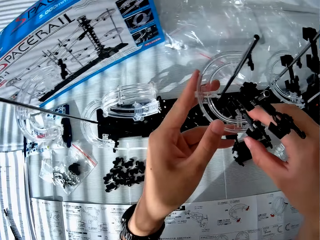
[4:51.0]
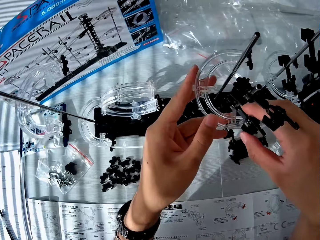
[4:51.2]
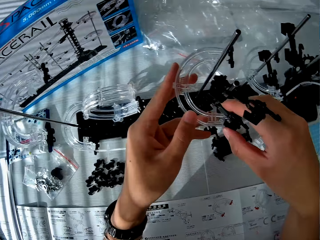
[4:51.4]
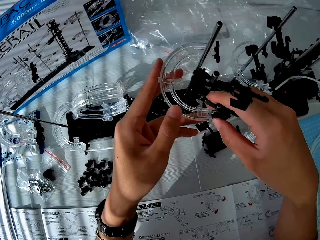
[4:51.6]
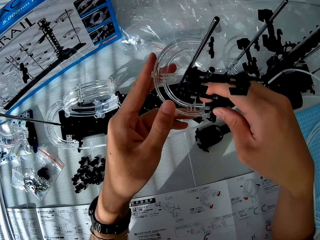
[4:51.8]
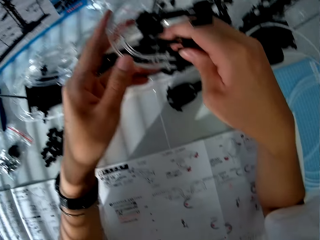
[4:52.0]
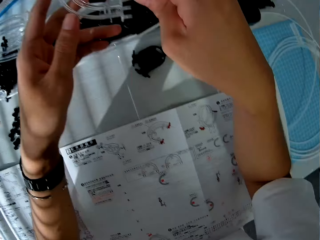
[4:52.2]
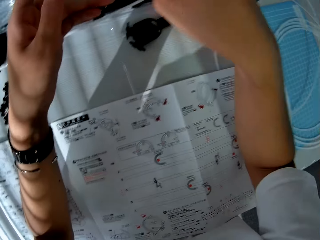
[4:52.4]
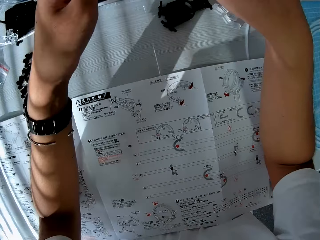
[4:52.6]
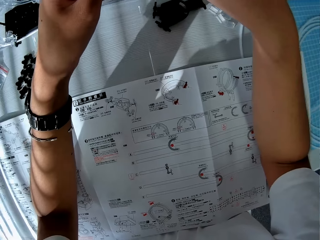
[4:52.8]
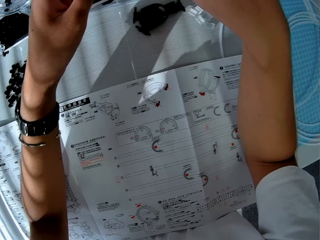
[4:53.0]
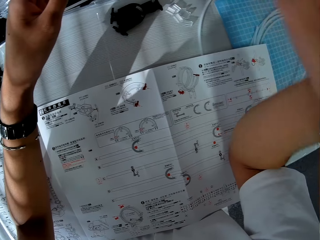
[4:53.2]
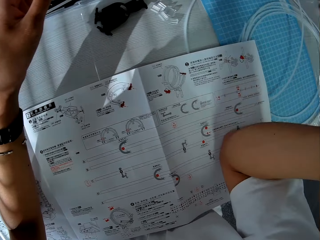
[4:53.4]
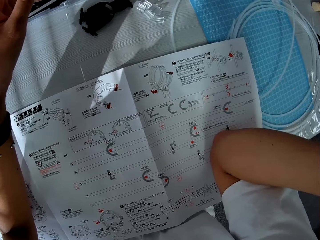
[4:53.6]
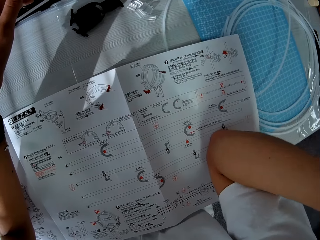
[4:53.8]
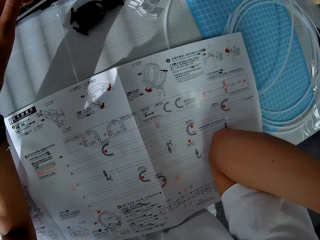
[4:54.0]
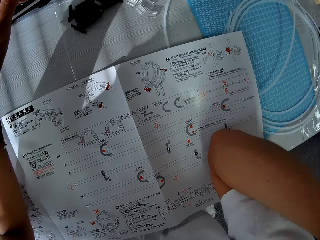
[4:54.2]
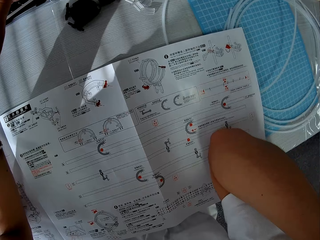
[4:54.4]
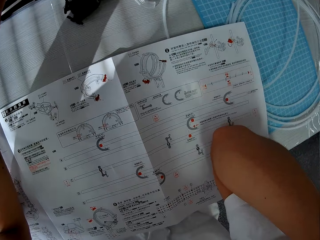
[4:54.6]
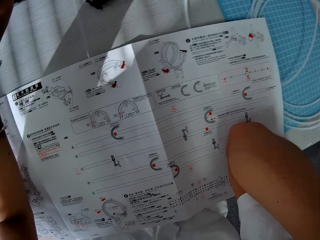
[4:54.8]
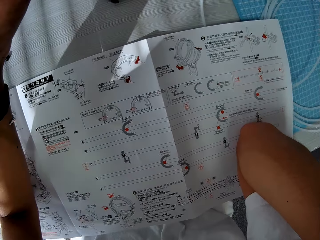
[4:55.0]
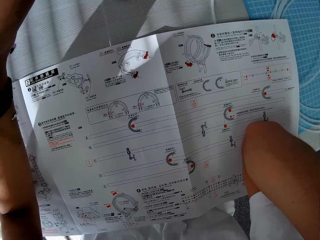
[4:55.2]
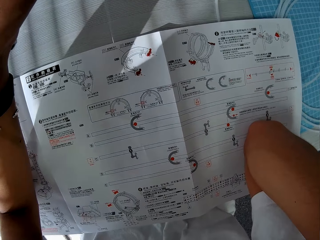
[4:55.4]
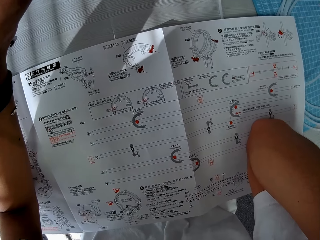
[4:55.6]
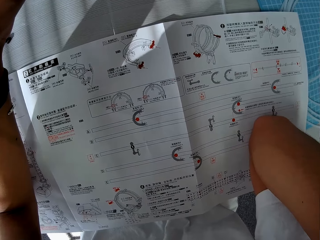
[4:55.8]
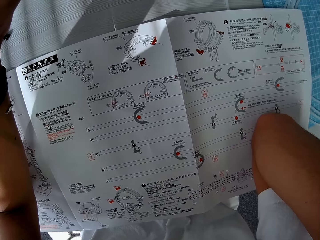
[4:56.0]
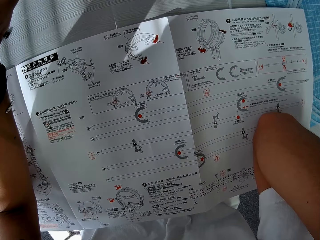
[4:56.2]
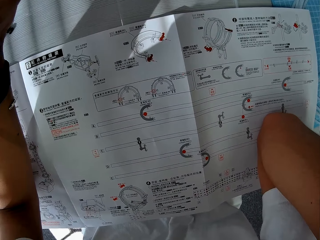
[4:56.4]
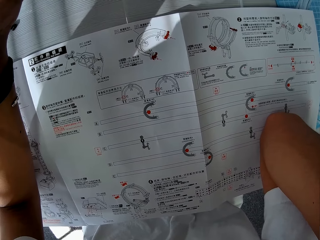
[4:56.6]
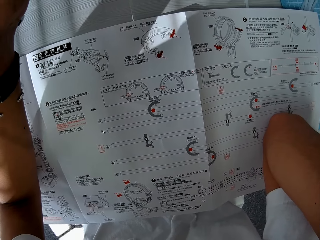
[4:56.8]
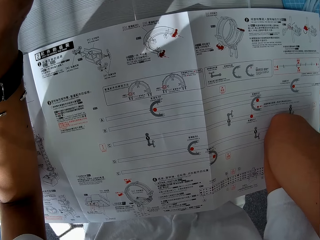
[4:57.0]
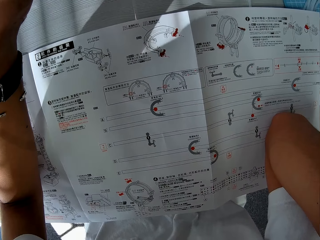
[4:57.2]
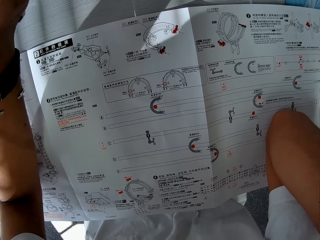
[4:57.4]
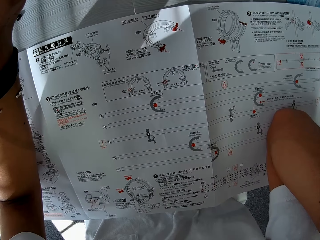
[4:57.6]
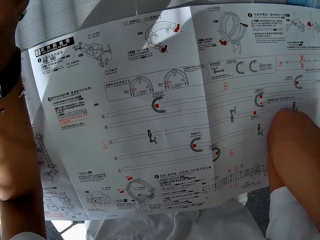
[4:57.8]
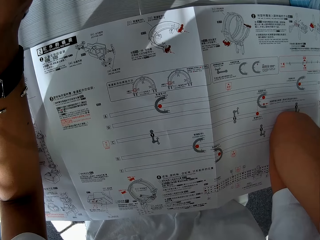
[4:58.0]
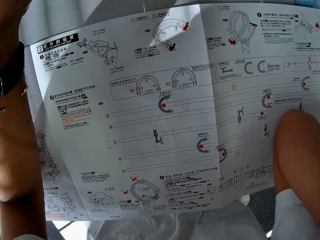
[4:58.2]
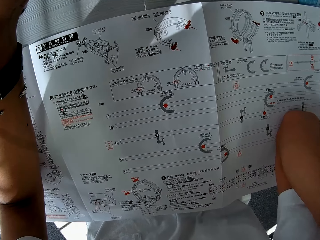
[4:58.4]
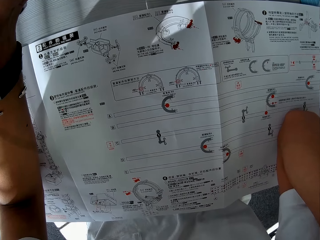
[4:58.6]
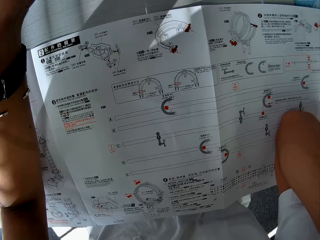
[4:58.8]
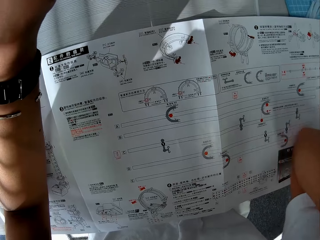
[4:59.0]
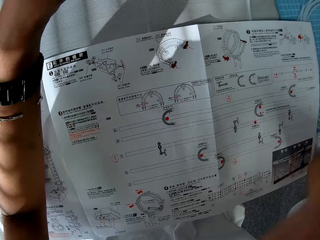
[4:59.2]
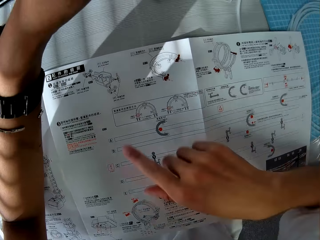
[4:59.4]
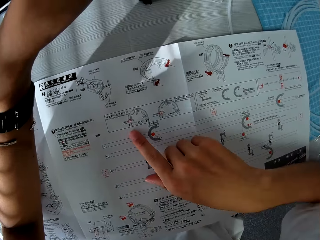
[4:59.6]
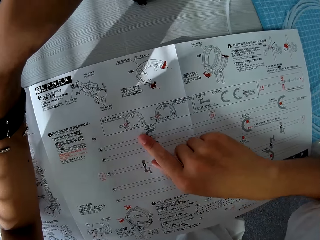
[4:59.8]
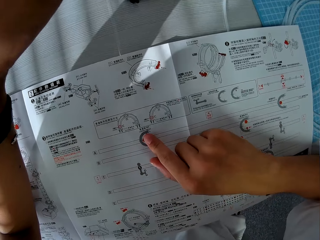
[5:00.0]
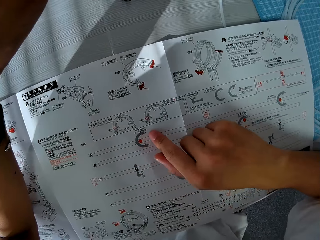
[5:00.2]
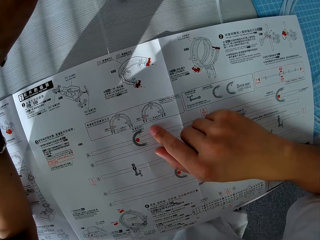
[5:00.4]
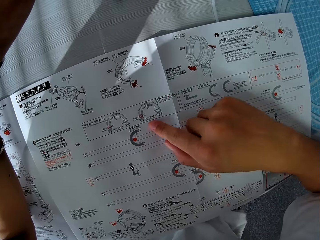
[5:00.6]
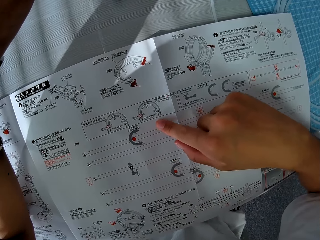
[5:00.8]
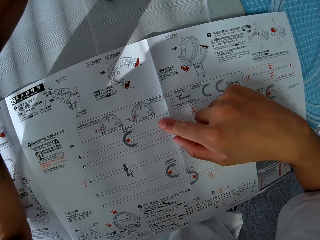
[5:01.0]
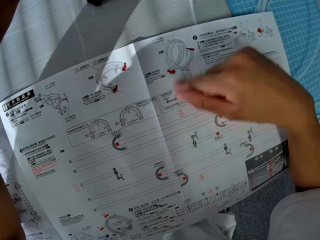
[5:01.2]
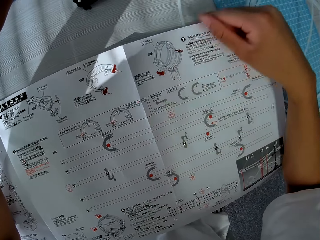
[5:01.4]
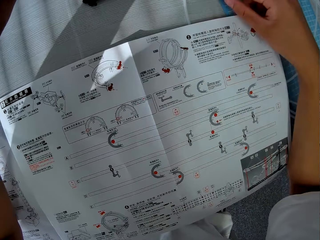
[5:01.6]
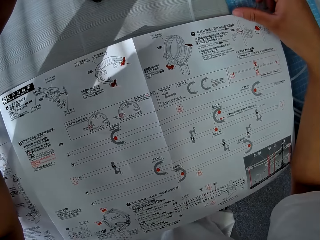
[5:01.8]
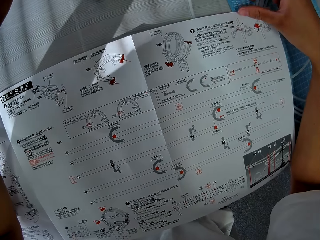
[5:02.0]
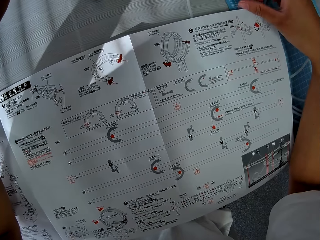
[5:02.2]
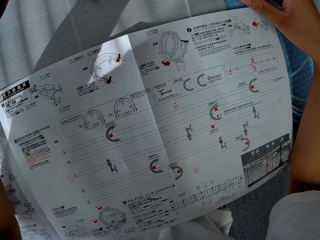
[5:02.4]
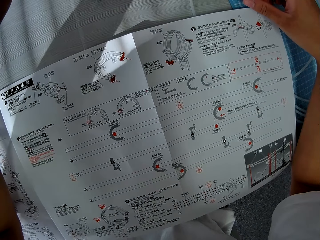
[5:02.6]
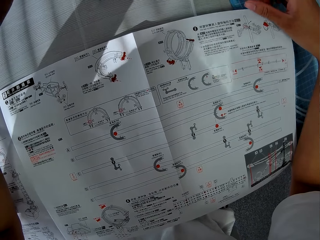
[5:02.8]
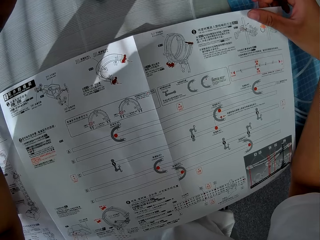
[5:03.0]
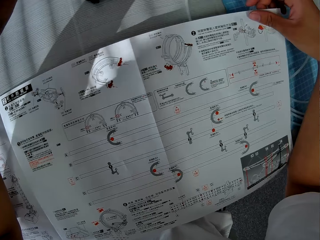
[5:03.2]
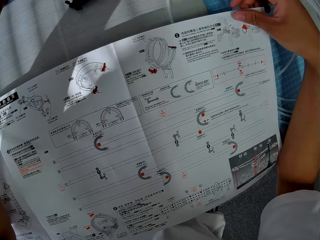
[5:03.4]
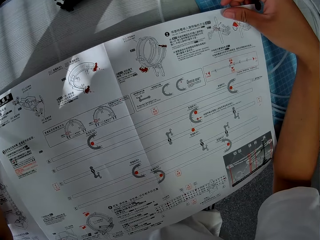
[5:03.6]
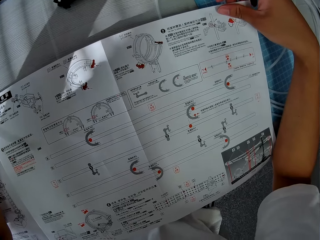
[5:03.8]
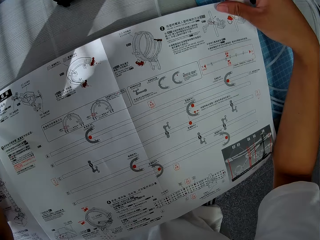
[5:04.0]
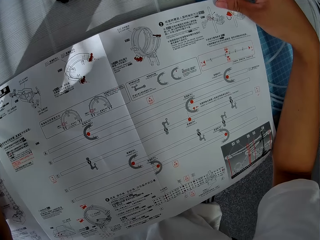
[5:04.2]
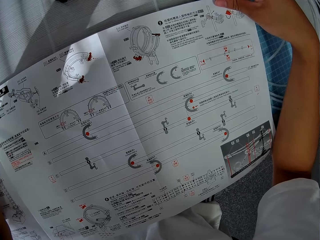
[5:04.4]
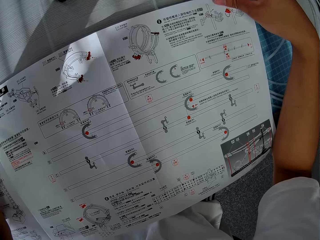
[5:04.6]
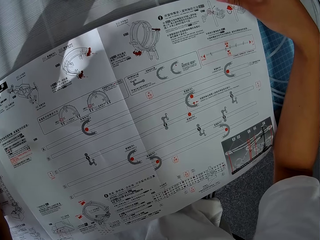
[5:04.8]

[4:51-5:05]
The camera wearer reads the space rail paper. They point at the space rail paper.

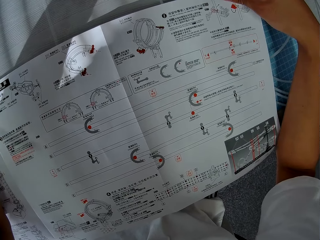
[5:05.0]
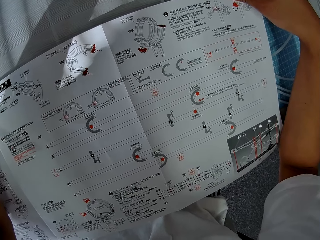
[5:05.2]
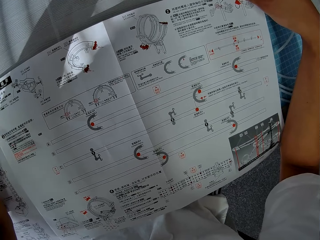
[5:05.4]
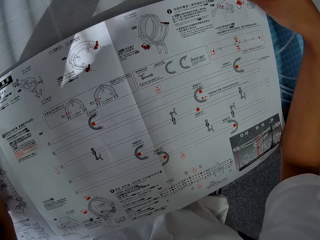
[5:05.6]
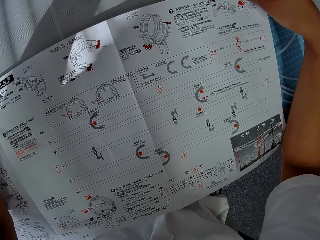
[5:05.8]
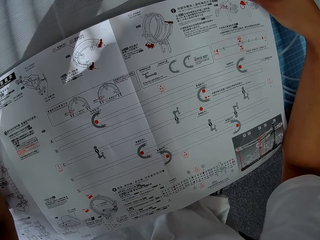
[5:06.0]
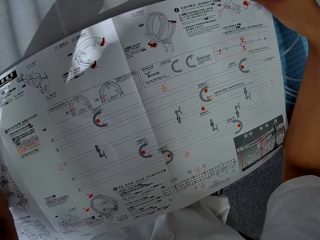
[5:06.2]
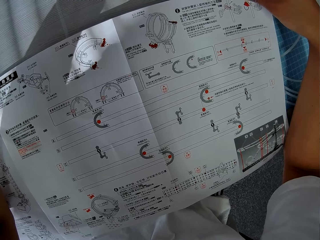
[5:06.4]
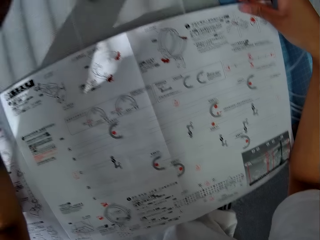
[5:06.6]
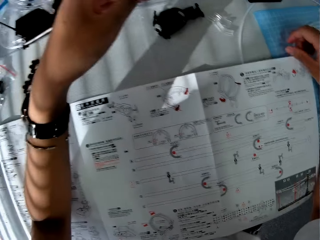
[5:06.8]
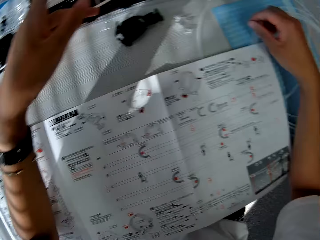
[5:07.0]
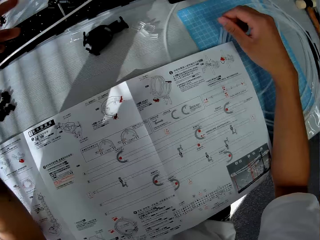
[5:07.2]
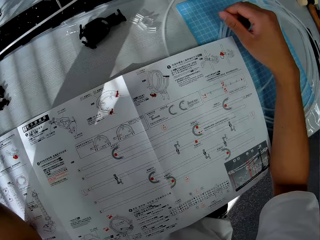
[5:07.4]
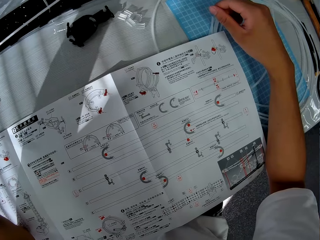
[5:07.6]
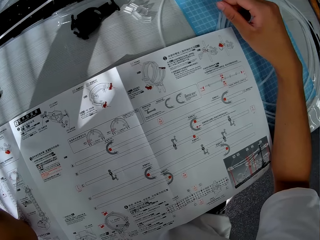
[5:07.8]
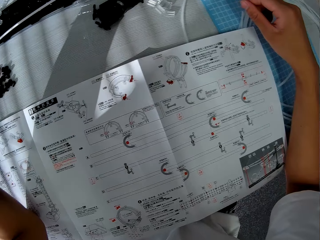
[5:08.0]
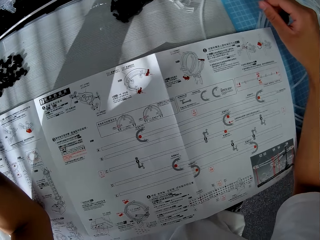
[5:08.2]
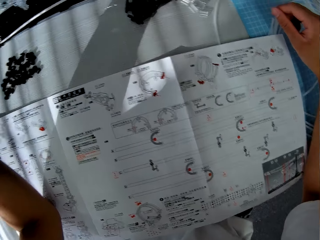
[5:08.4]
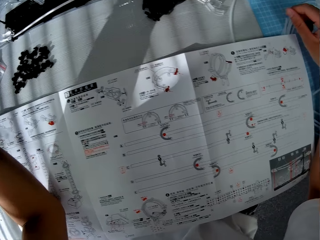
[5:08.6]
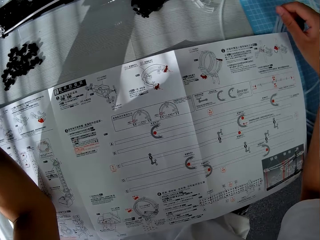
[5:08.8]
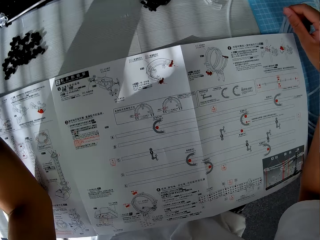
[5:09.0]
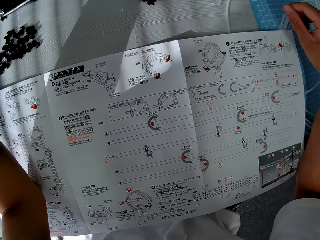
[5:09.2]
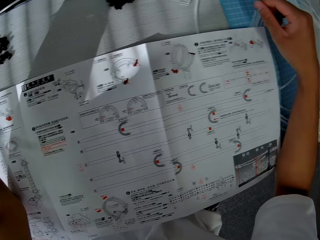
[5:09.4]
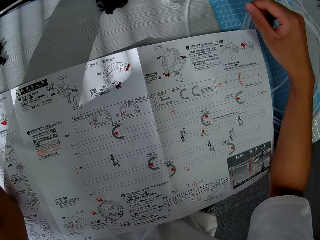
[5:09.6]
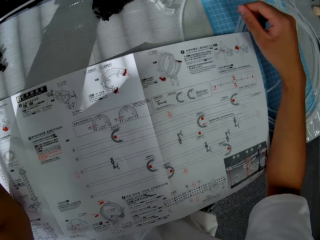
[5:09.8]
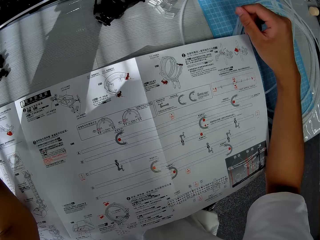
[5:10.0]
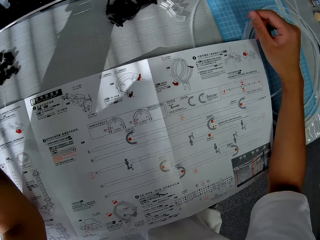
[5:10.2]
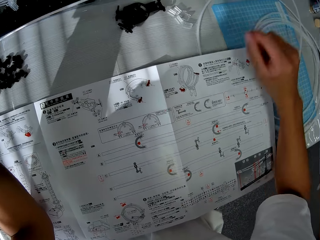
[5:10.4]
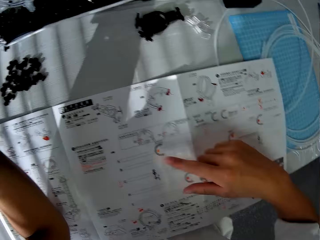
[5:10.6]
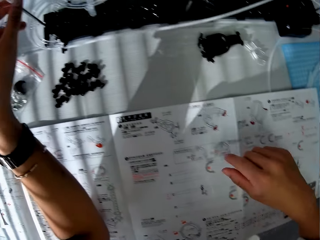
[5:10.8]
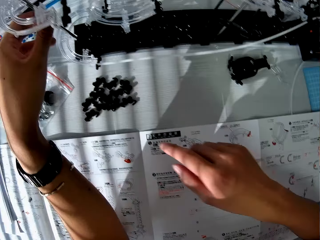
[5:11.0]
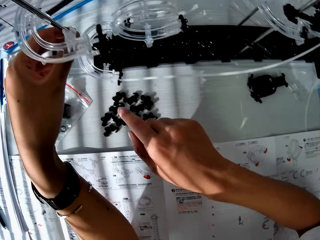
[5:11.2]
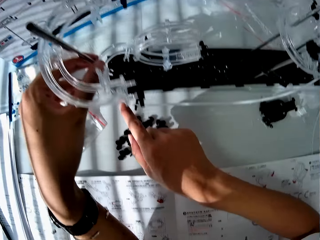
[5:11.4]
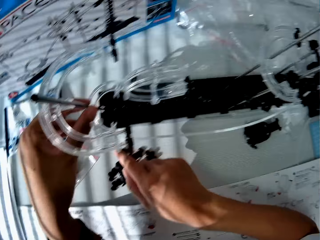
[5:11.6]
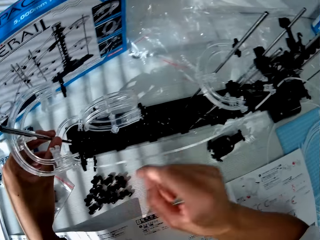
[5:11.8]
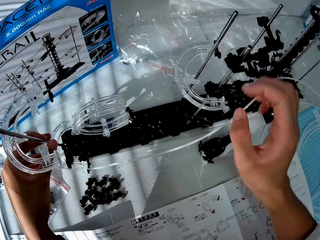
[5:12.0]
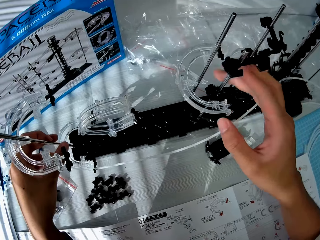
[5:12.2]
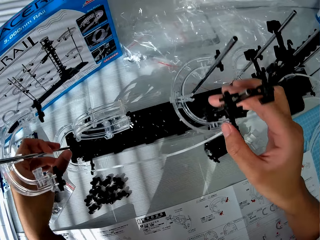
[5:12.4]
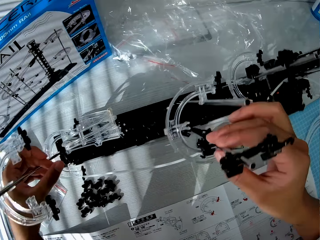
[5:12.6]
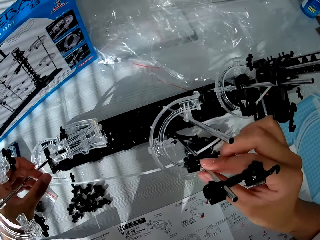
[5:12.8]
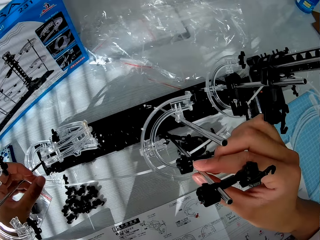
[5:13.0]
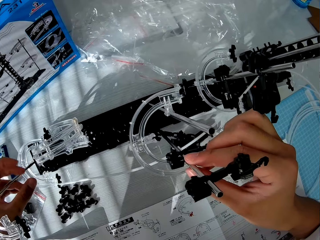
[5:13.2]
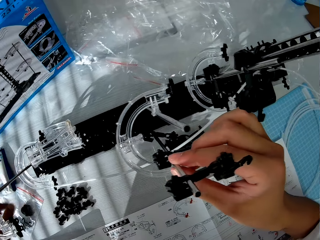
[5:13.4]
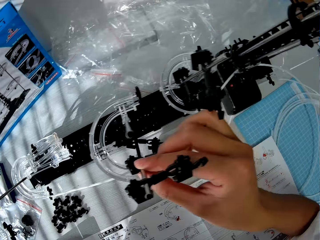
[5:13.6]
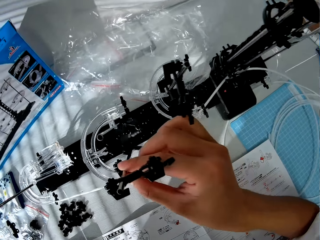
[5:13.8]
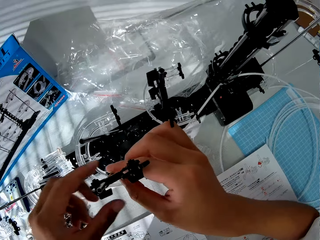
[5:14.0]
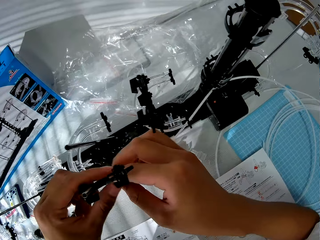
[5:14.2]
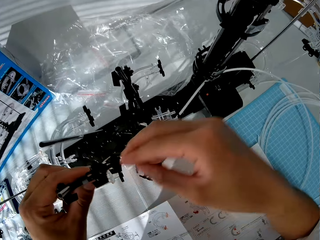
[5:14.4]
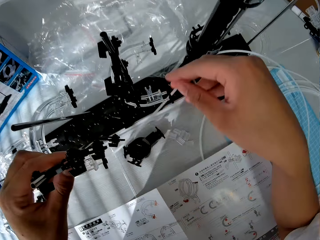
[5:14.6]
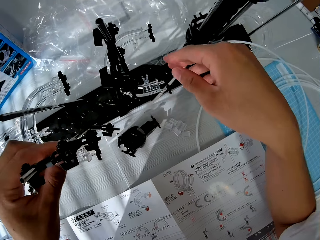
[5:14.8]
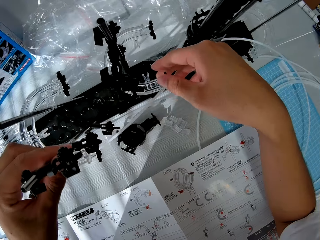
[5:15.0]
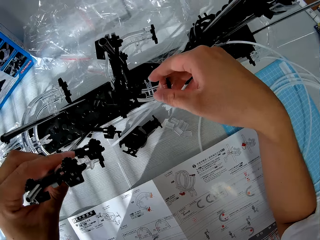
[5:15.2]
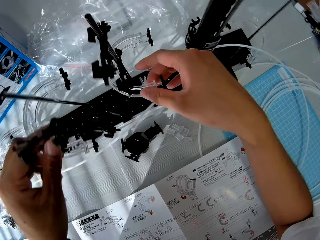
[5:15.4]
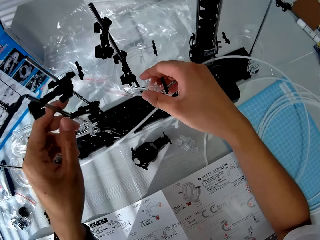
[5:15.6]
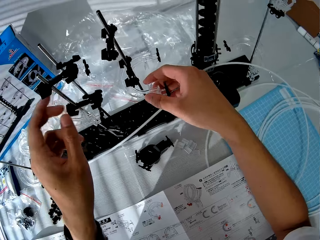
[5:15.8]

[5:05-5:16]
The camera wearer touches the space rail.
